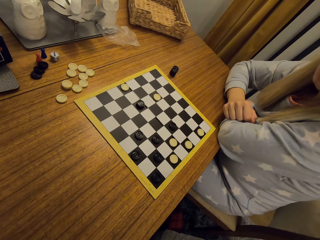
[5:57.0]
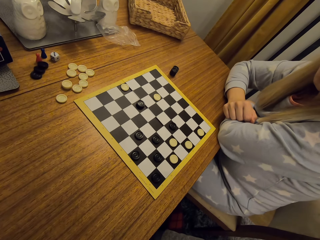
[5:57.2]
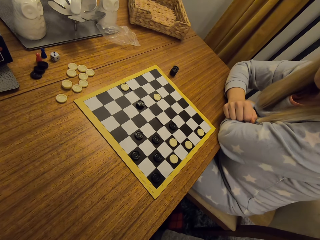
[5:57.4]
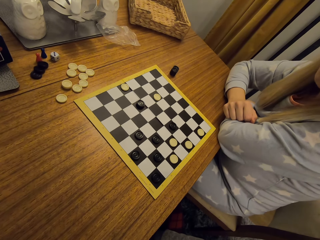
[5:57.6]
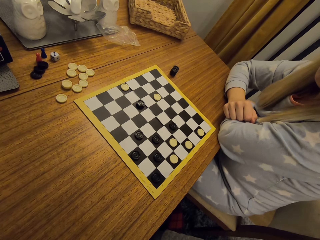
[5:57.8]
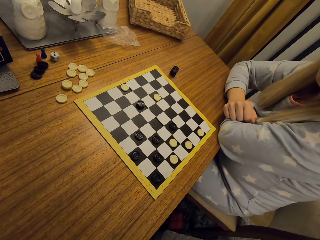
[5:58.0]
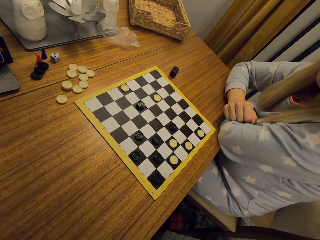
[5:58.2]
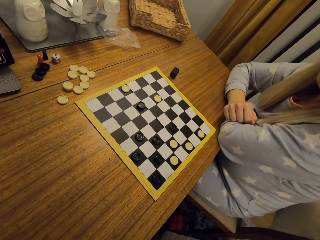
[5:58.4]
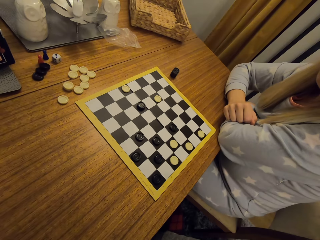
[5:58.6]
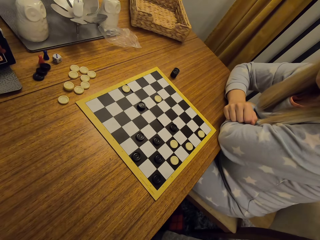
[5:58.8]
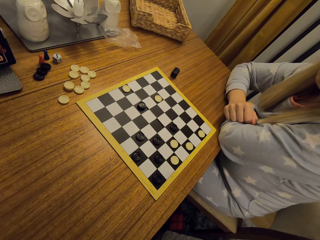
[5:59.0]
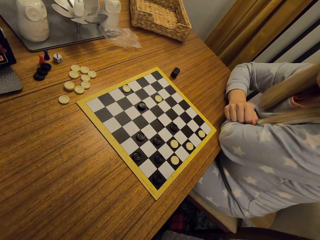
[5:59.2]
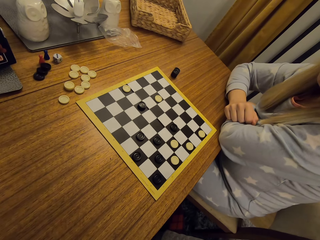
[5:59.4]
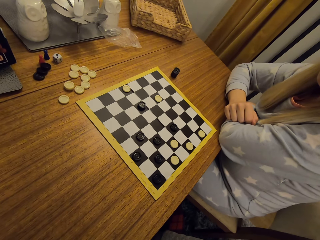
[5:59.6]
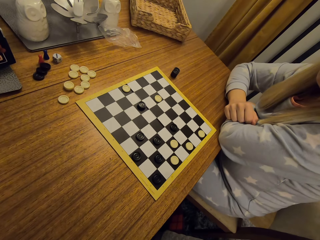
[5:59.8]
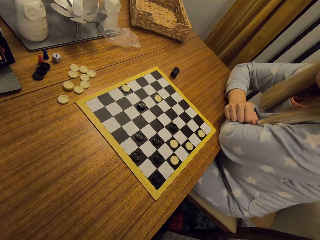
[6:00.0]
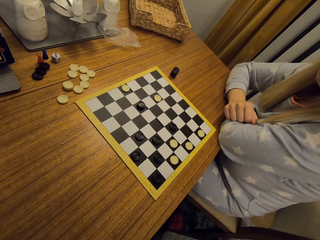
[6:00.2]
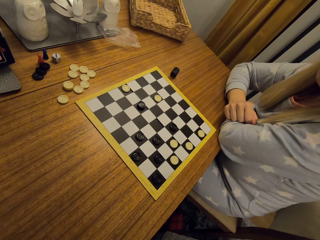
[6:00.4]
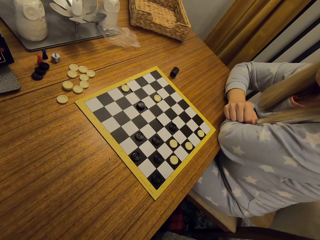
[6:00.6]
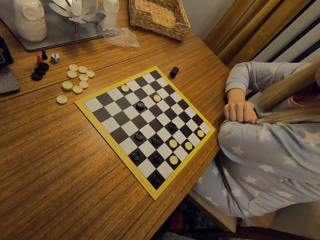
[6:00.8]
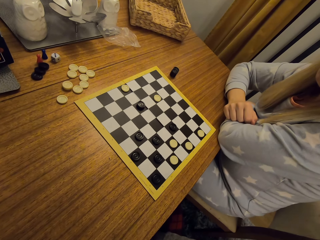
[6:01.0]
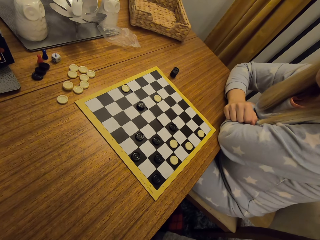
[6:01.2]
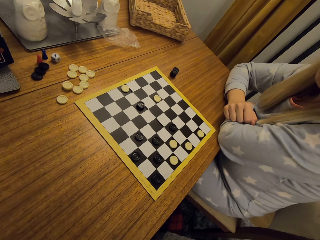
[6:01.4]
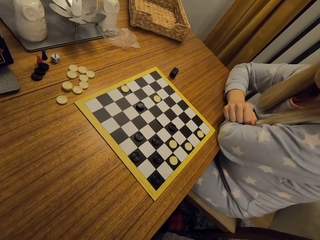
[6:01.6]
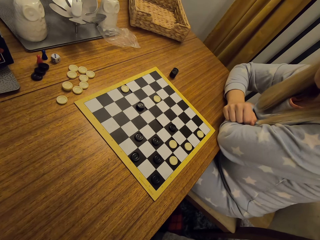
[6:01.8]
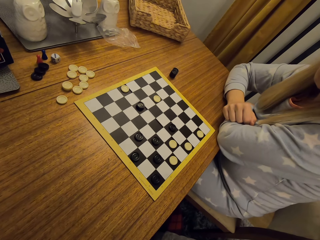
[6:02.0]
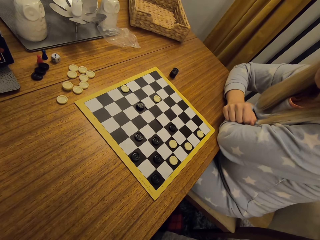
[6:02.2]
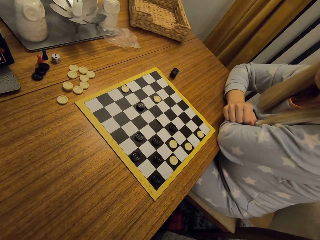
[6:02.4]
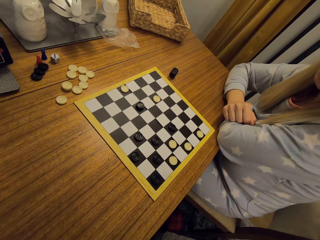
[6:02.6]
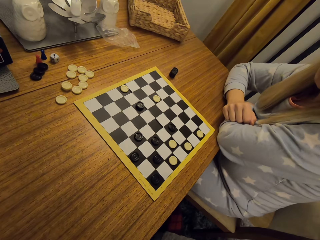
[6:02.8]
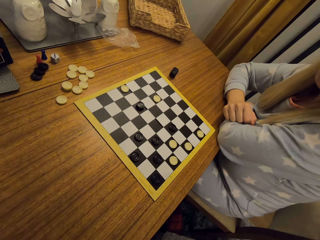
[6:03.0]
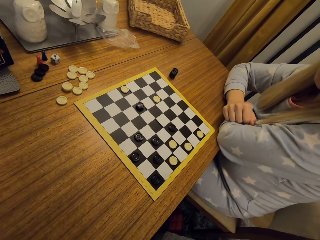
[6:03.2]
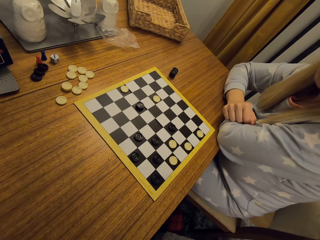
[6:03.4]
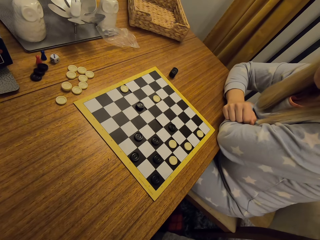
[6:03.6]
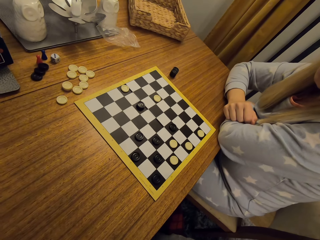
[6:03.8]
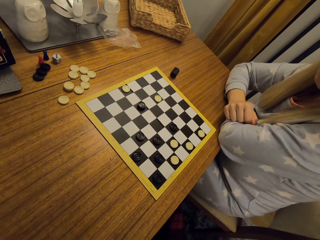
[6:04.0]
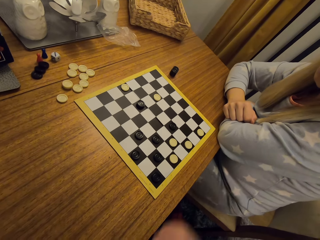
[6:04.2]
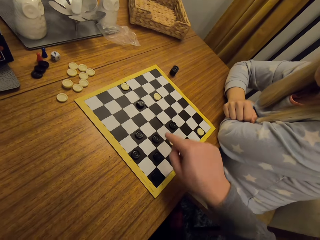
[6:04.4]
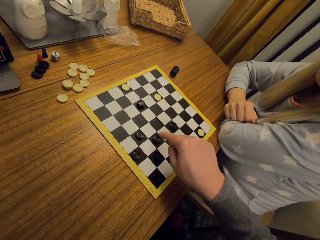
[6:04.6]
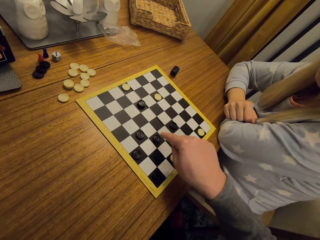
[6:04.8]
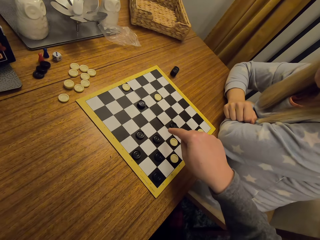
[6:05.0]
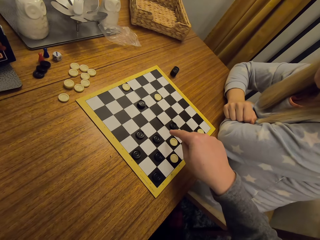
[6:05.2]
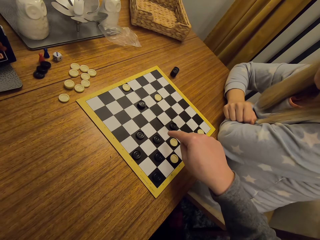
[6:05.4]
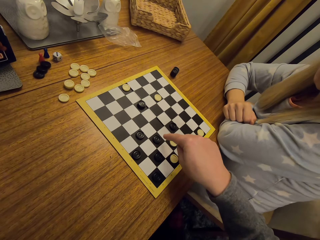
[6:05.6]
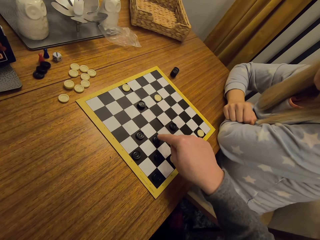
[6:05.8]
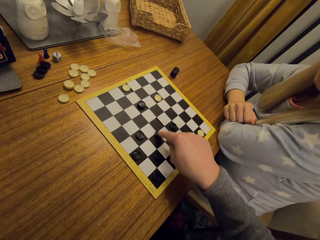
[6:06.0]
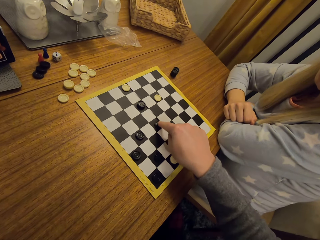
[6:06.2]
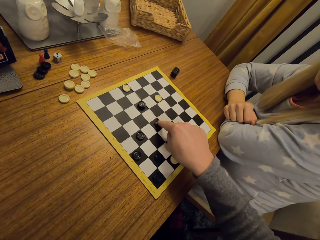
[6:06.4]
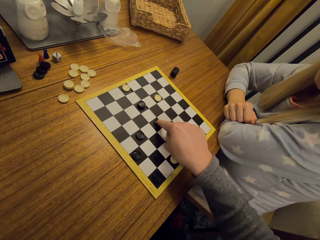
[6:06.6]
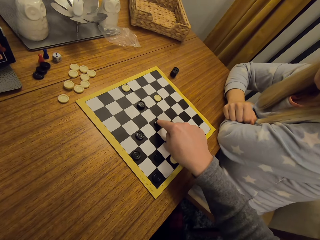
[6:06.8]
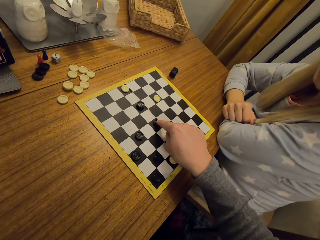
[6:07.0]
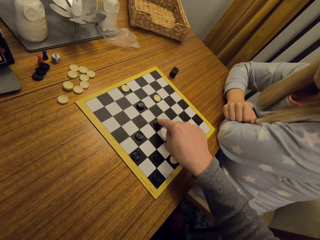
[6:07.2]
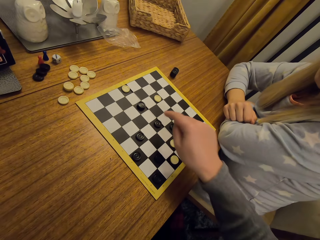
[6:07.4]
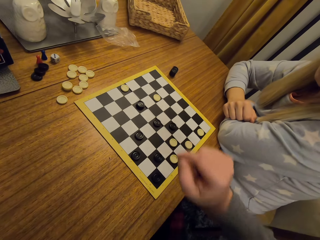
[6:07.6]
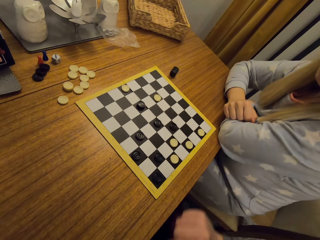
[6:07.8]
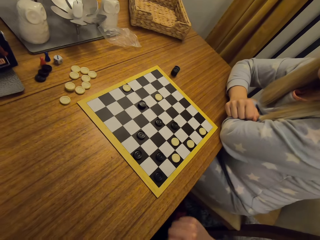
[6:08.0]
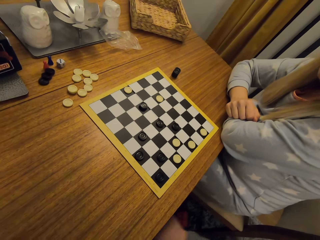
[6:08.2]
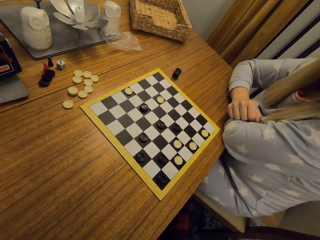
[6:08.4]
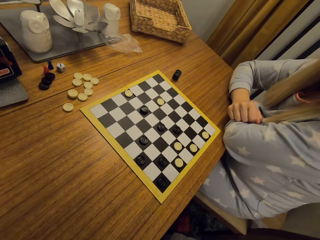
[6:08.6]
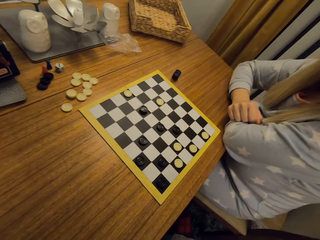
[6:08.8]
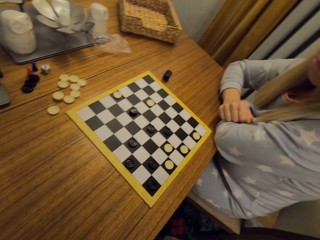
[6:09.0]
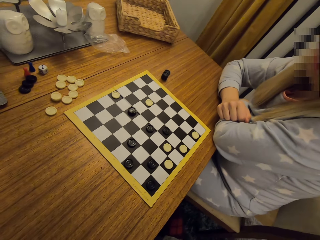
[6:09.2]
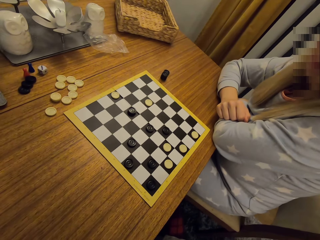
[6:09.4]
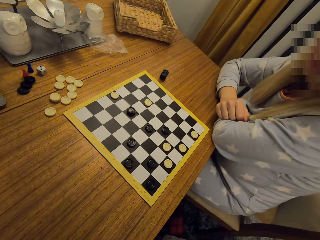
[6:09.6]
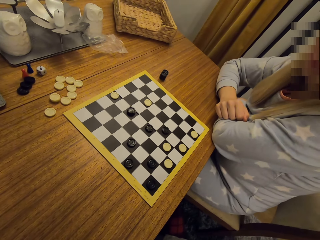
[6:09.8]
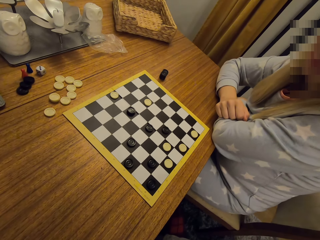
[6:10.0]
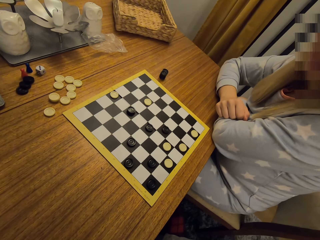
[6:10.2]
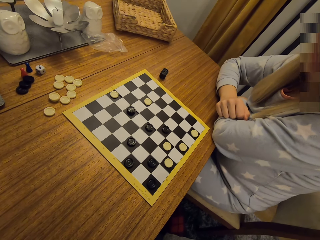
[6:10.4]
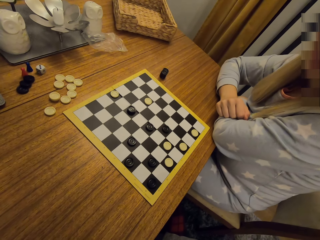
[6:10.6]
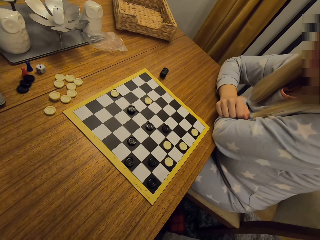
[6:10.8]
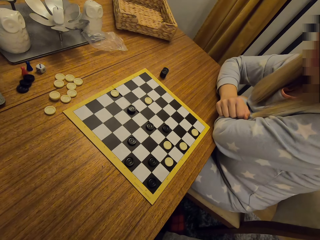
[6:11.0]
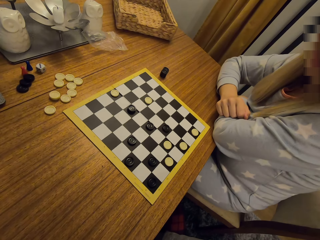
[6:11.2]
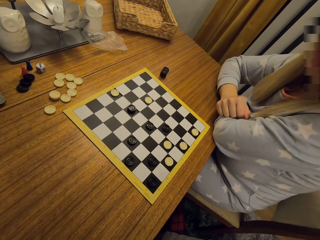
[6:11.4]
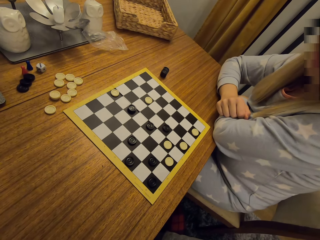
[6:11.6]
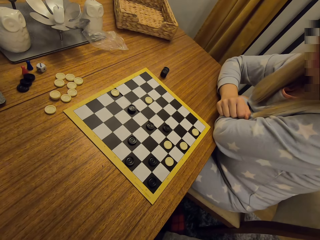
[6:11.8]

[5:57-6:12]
The camera wearer touches a disc. They move the disc on the board. They play the game.

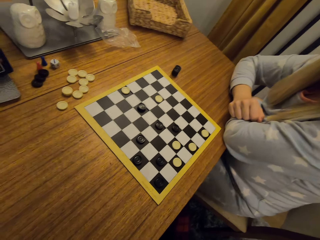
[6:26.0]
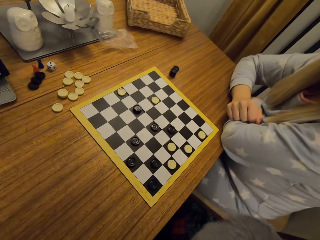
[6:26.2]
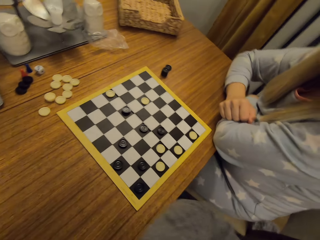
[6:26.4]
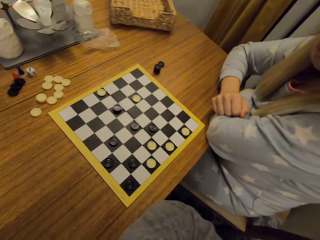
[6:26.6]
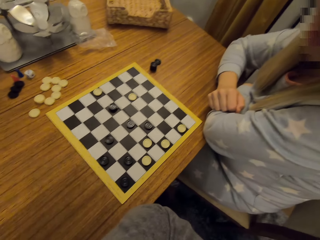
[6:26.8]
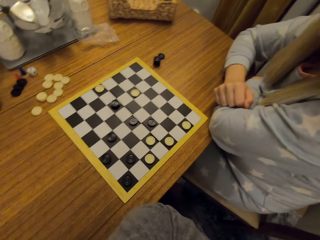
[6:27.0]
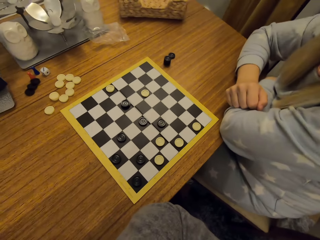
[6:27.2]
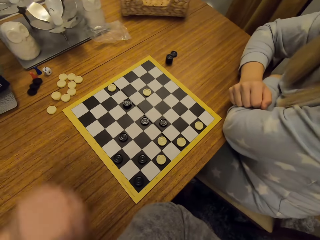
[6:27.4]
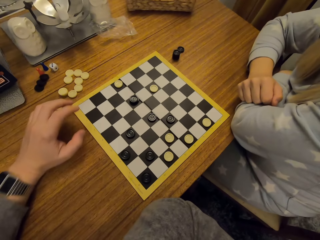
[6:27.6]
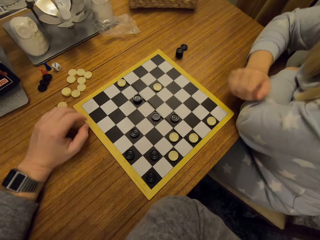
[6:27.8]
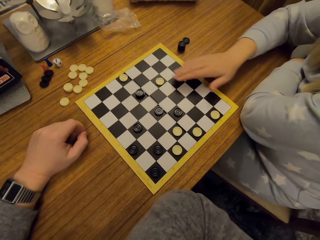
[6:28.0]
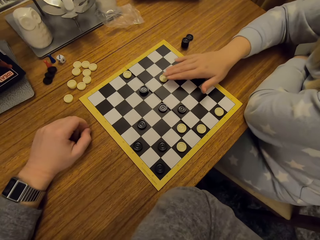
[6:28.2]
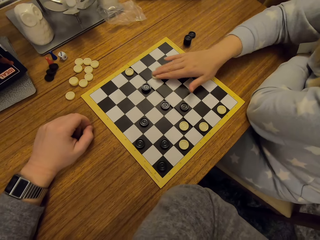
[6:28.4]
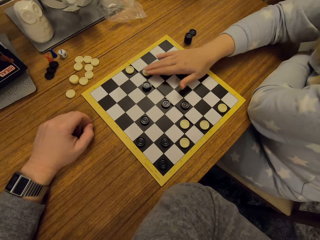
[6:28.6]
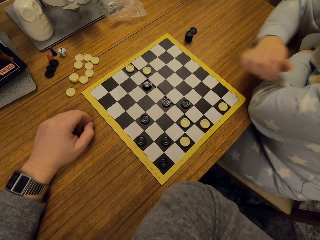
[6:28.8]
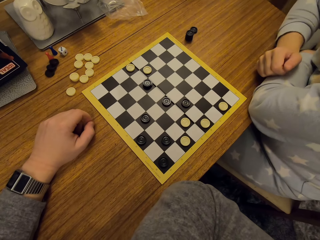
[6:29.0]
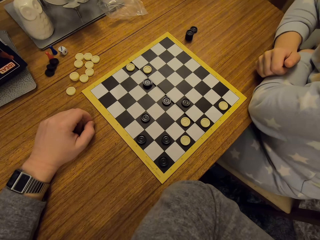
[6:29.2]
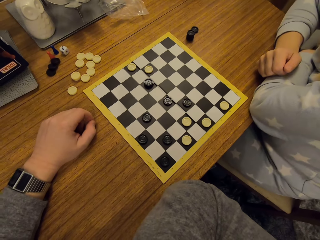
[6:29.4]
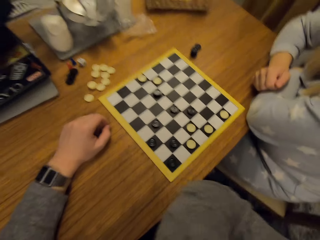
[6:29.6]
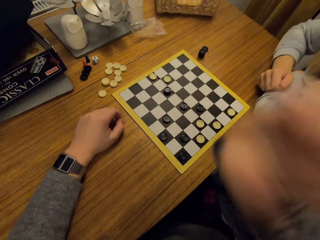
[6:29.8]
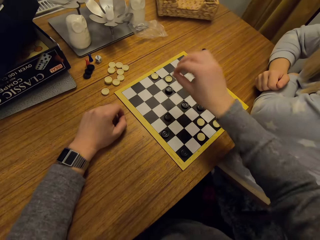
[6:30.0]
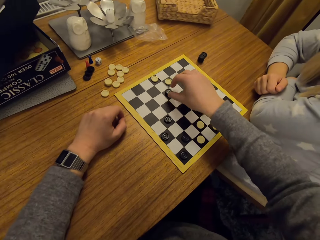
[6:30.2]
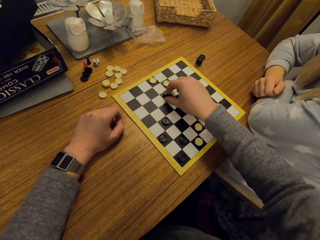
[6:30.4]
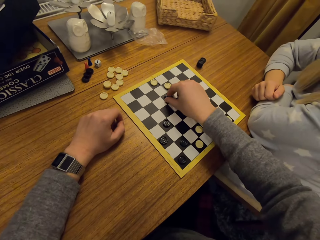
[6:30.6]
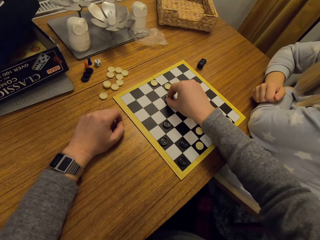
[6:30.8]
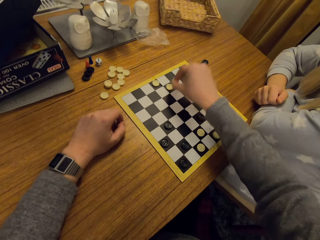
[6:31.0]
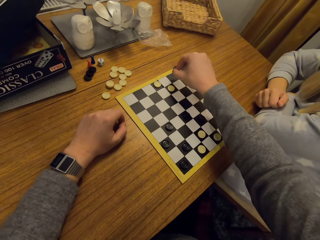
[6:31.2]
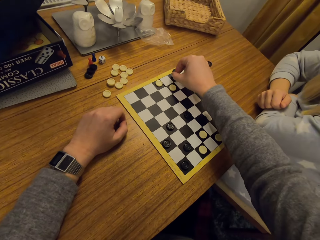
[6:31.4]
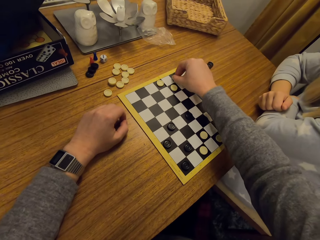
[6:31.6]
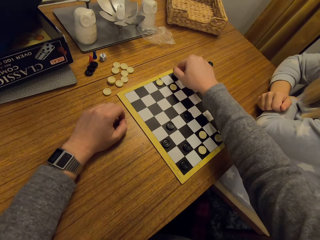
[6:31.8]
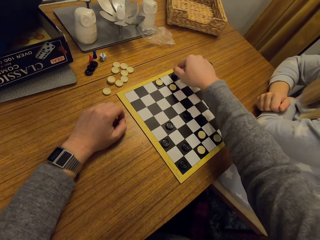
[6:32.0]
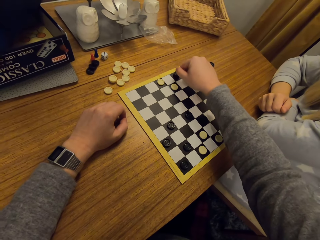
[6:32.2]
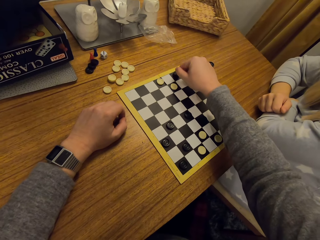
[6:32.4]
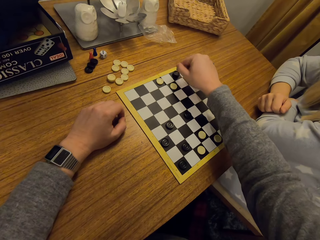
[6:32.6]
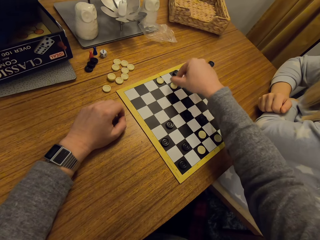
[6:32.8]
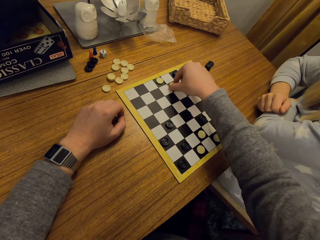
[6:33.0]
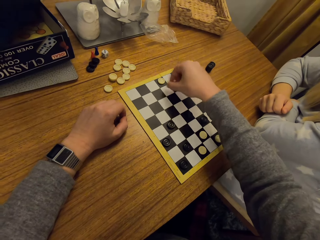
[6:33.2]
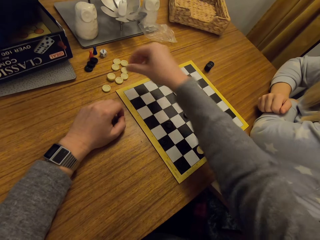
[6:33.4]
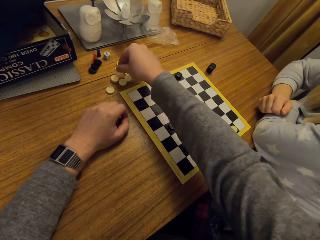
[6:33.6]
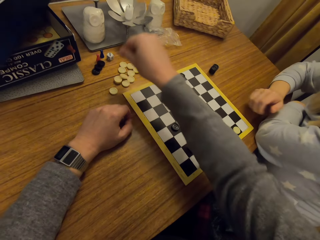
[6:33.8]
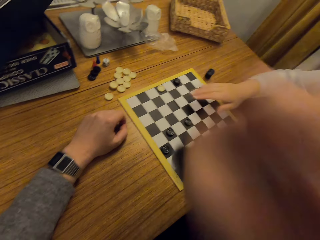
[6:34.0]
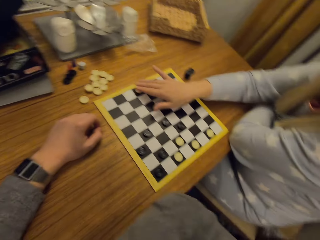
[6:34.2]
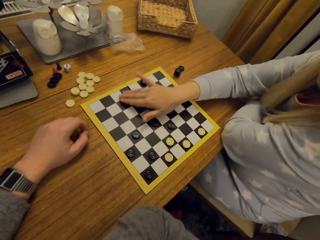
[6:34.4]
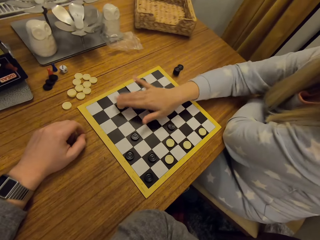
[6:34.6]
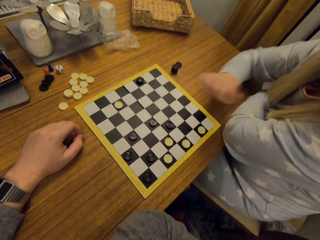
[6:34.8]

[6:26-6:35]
The camera wearer moves the left hand. The woman moves a disc. The woman plays the game. The camera wearer takes a disc. They play the game. They put the disc on the board. They take a disc. They put the disc on the table.
